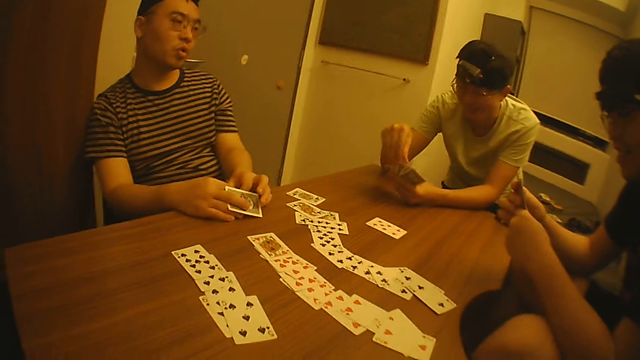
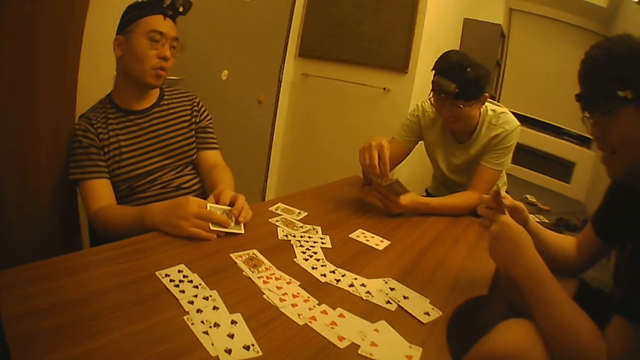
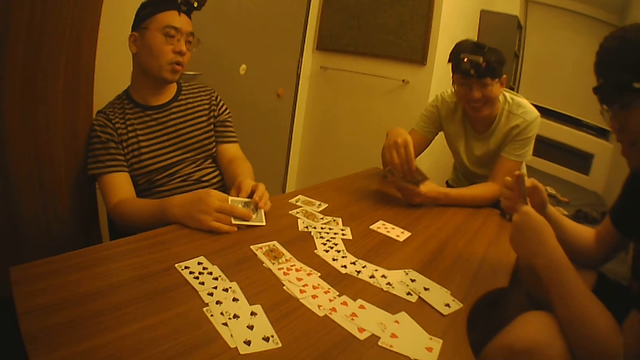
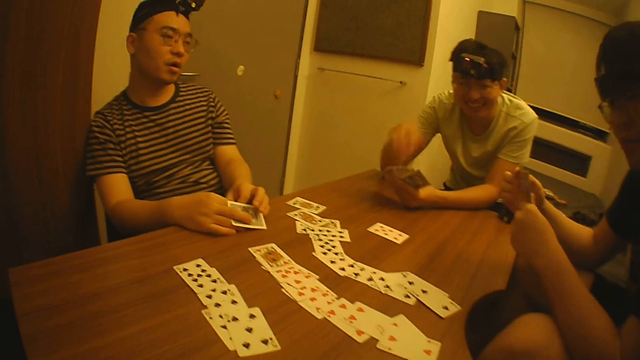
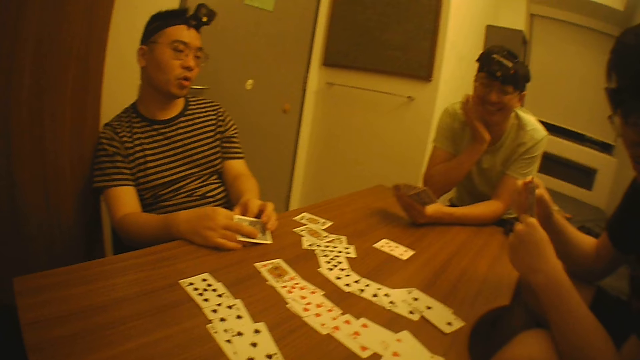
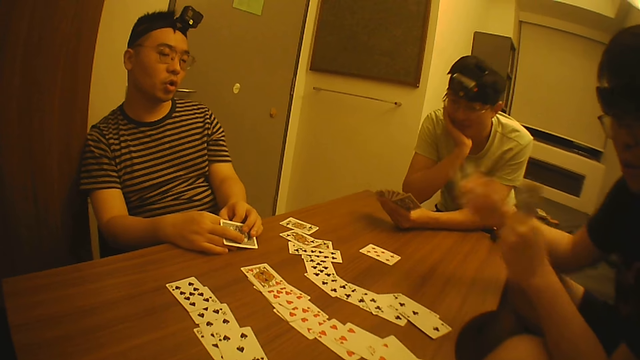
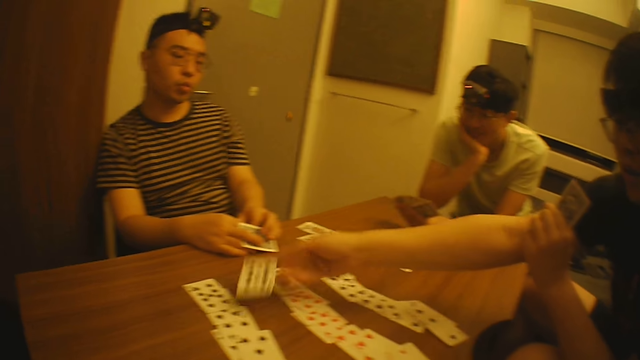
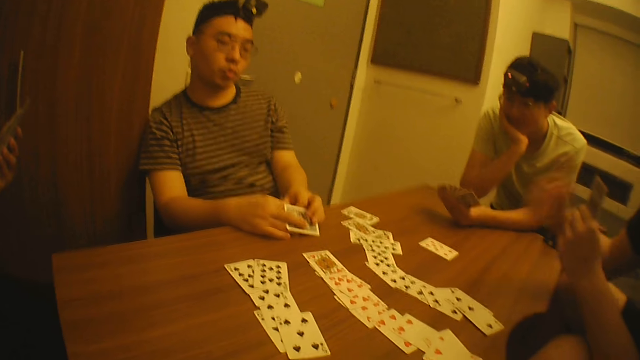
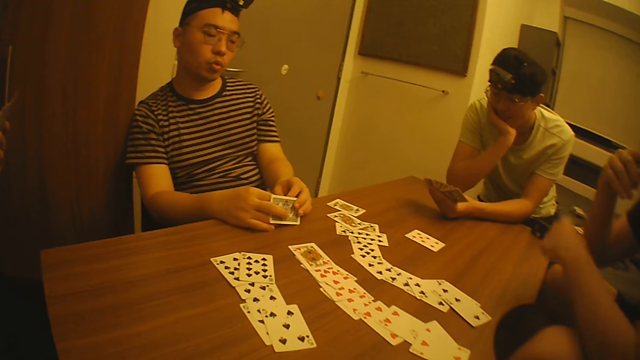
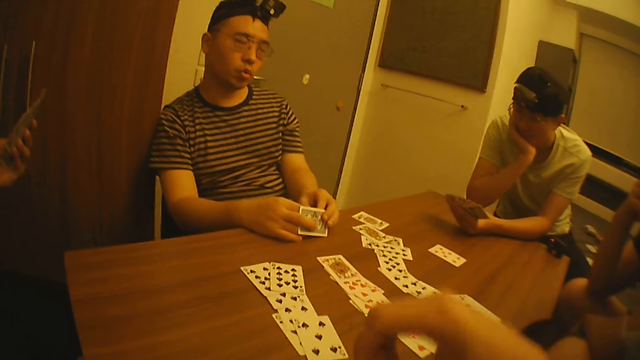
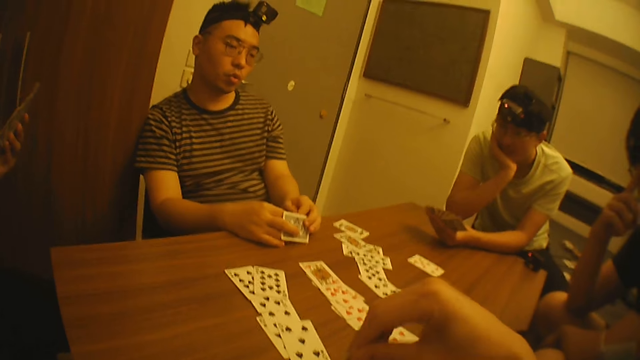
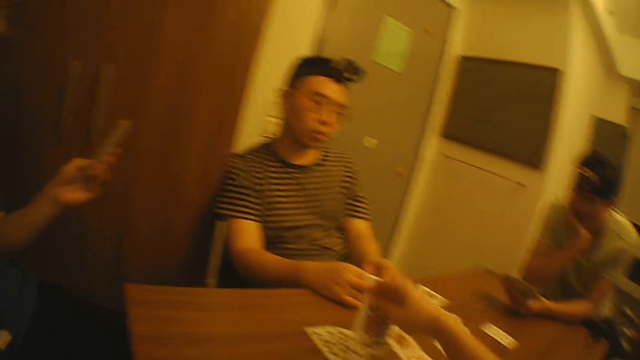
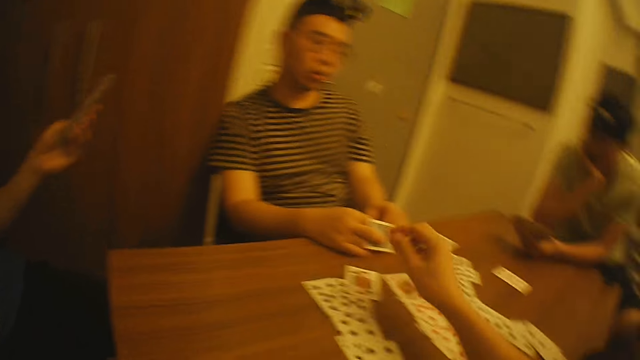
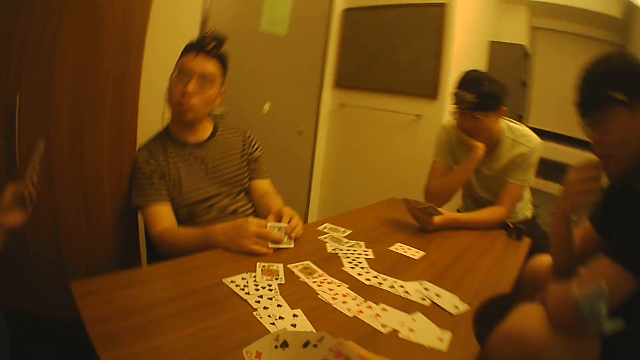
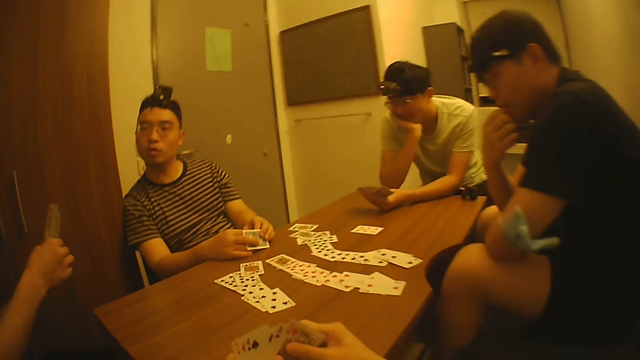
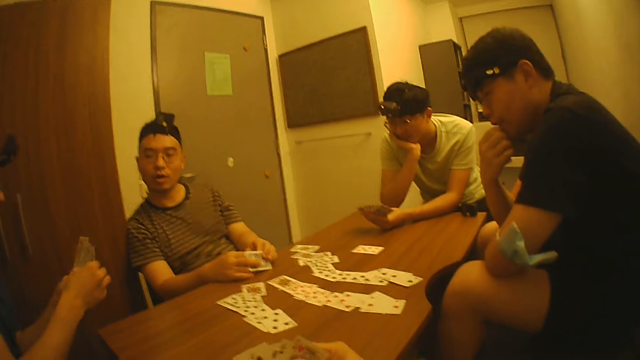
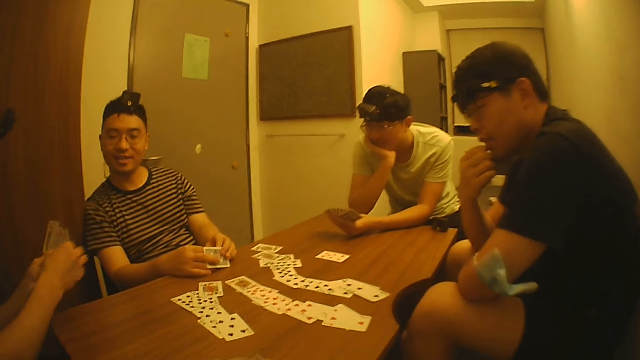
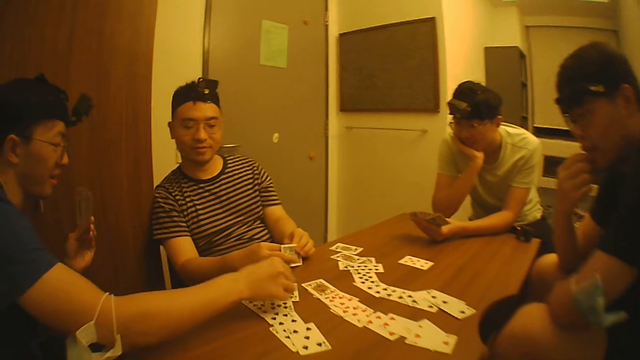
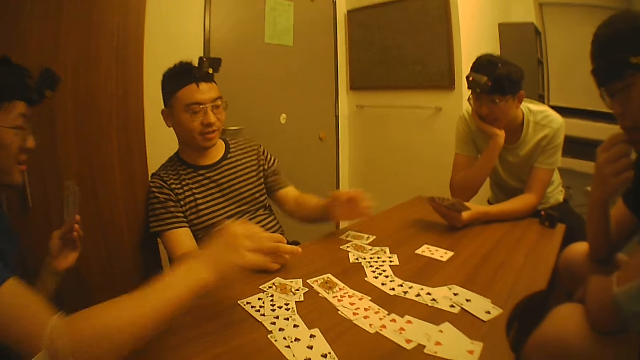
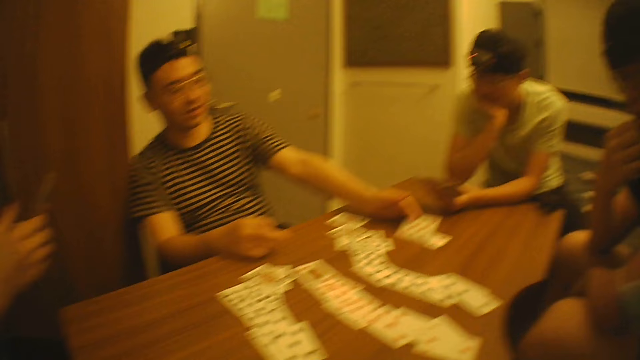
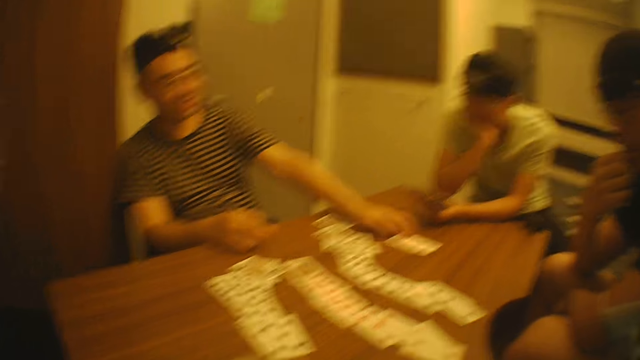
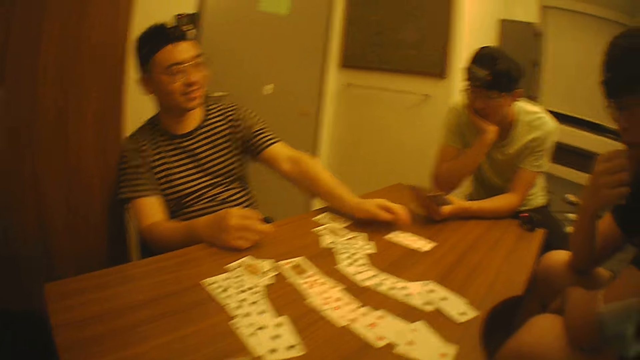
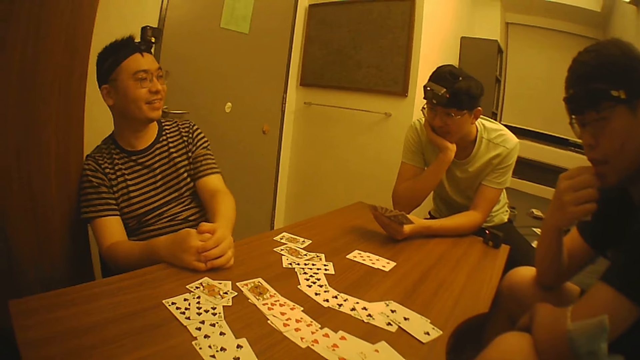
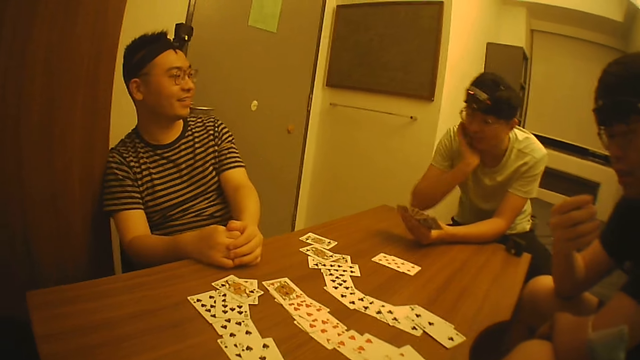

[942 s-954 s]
A man puts a card on the table. The camera wearer puts another card on the table with his right hand. Another man puts a card on the table. Another man puts a card on the table.

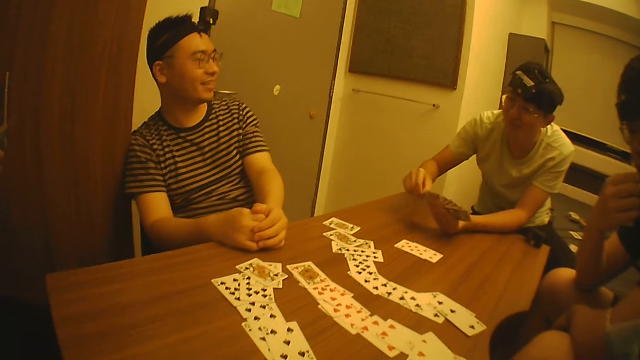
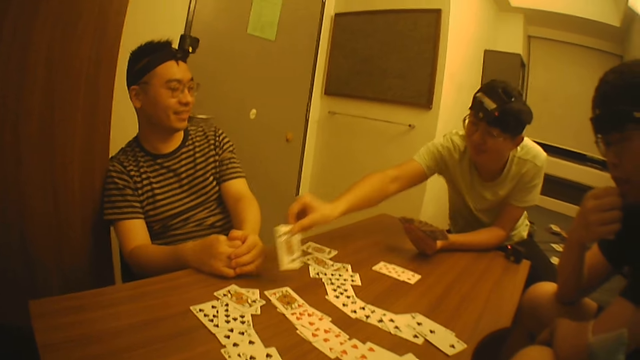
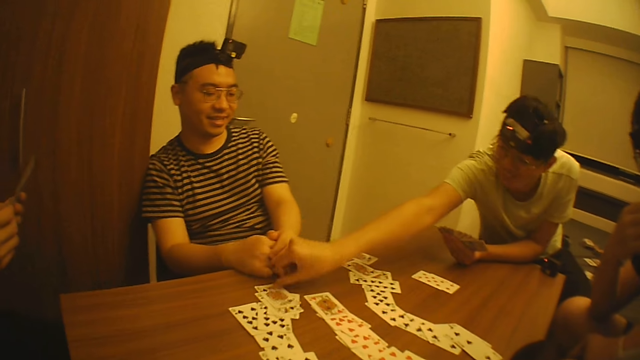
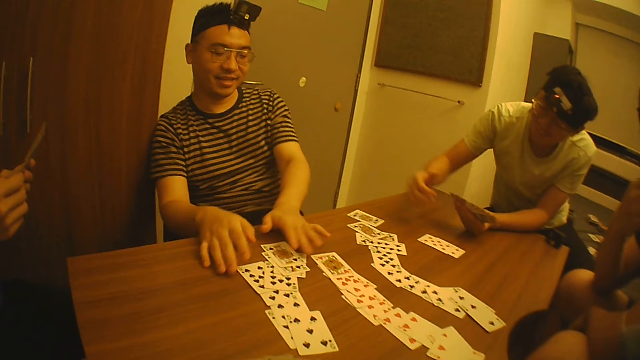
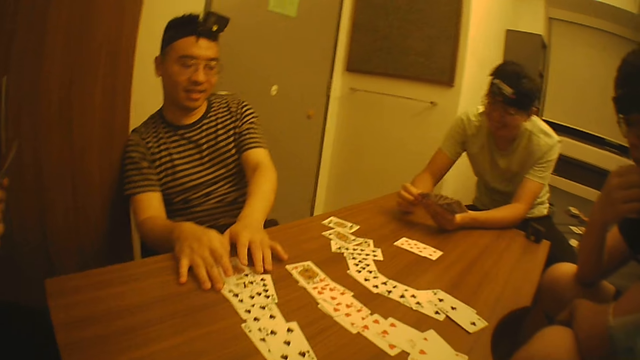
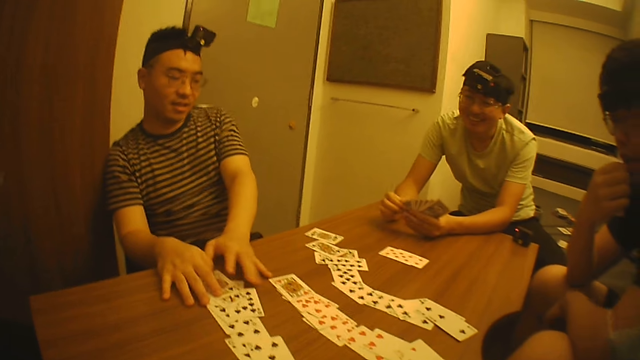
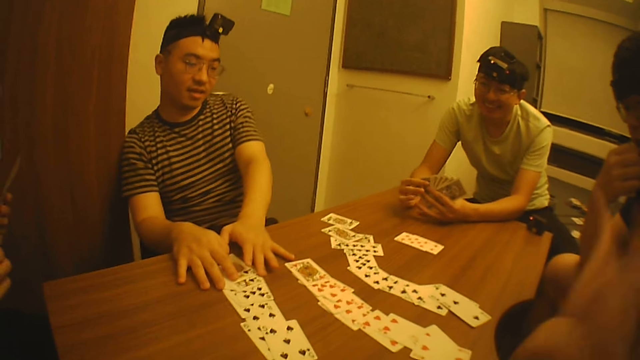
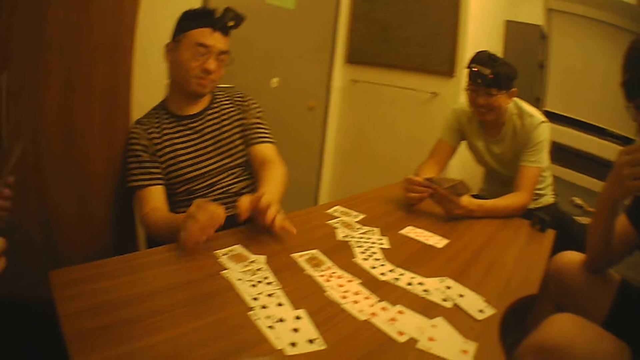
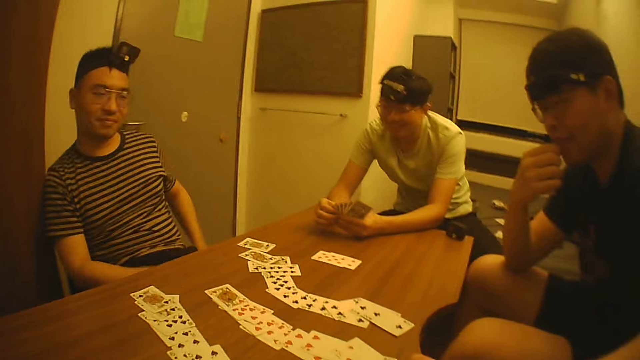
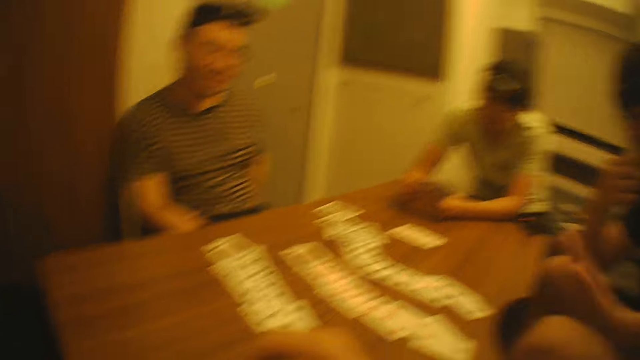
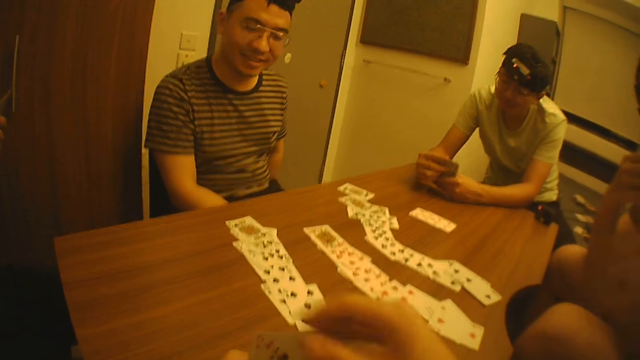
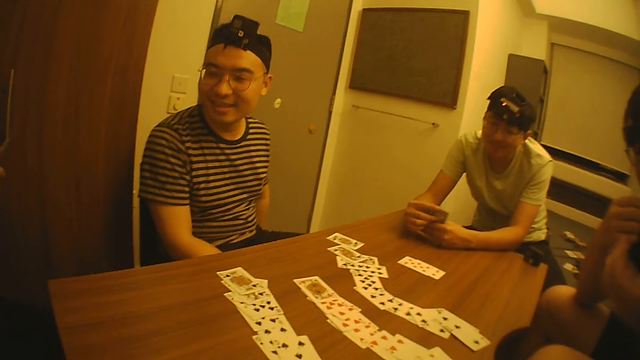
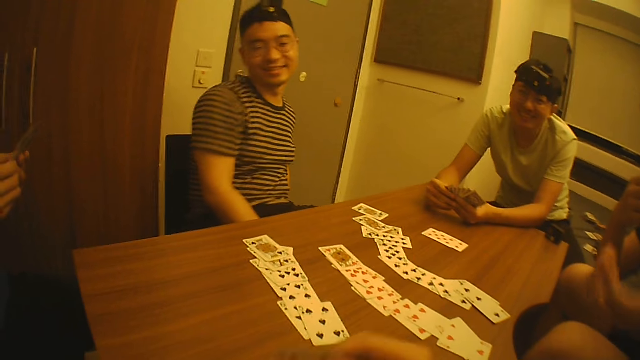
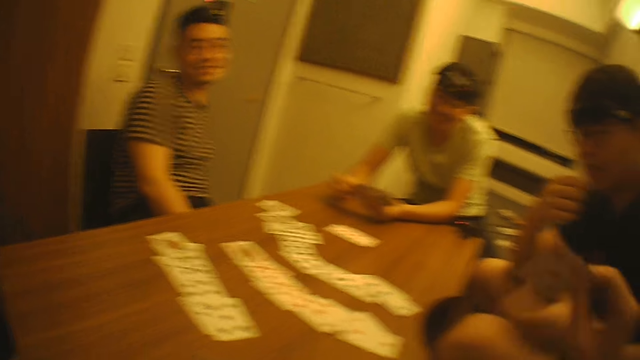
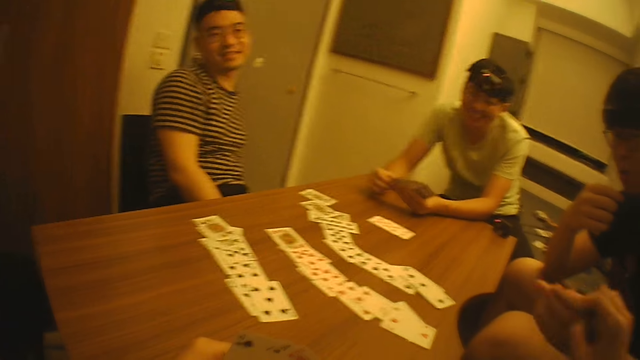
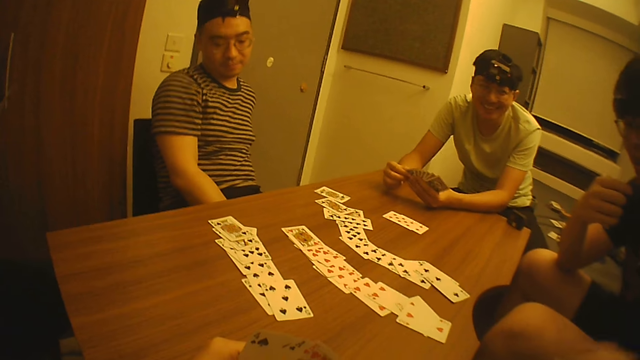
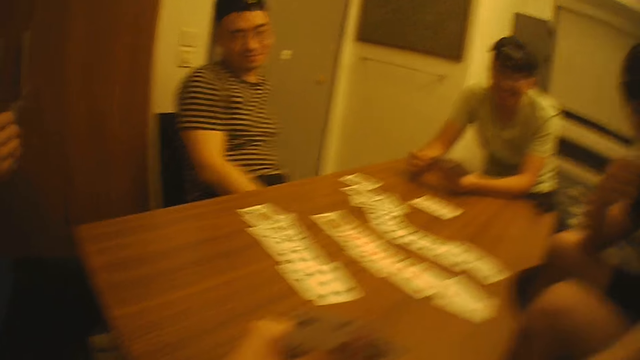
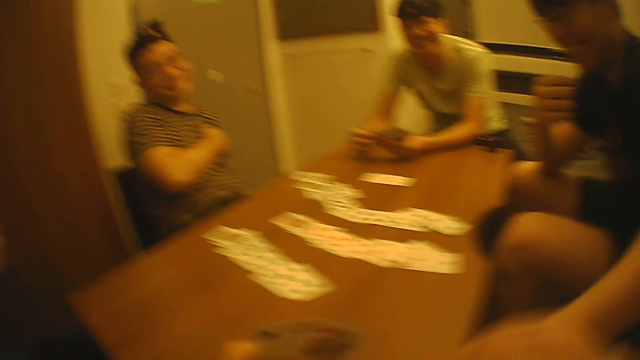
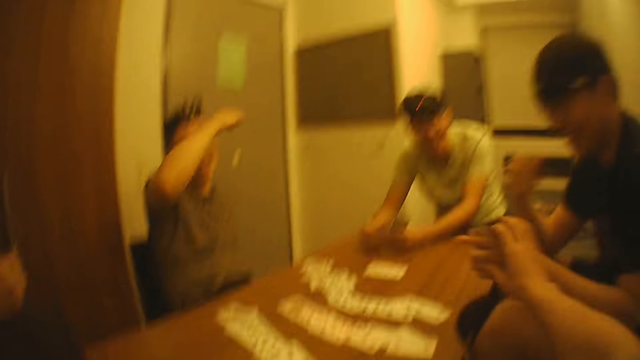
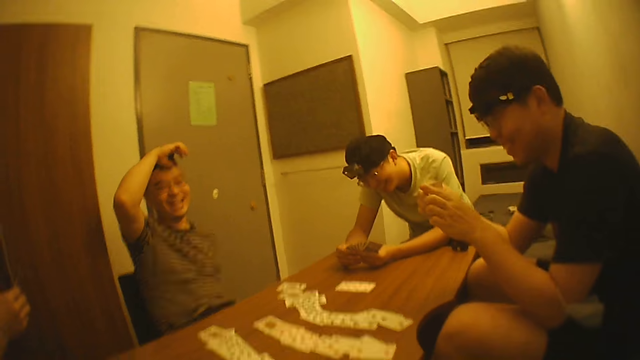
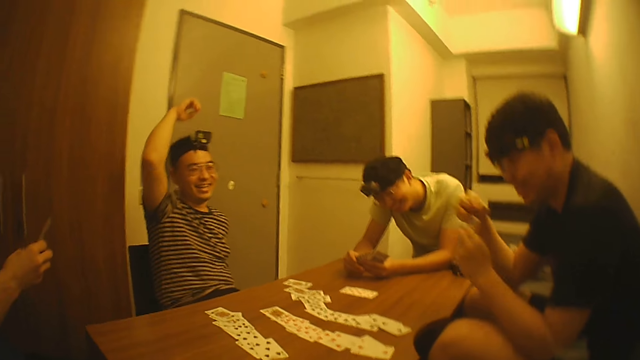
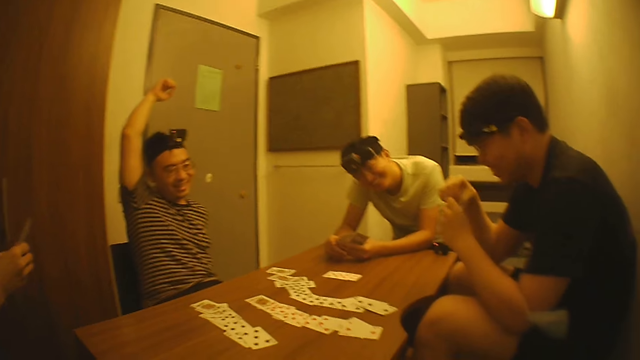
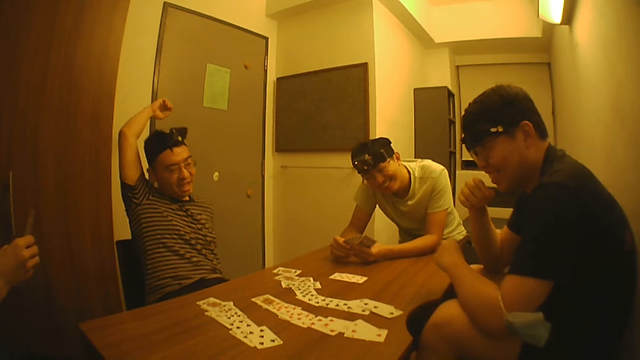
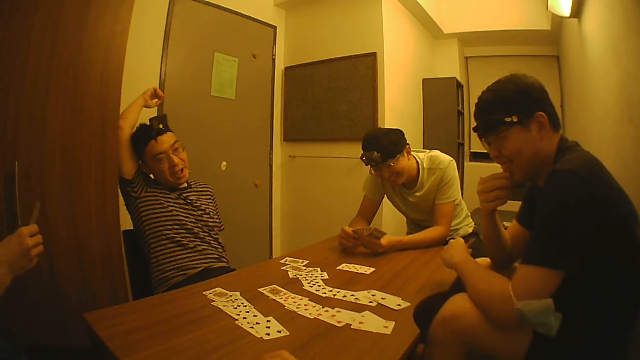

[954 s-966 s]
A man puts a card on the table. Another man arranges the cards. Another man interacts with the camera wearer. The camera wearer picks another card from his left hand with his right hand. He passes the card to the man with his right hand.
